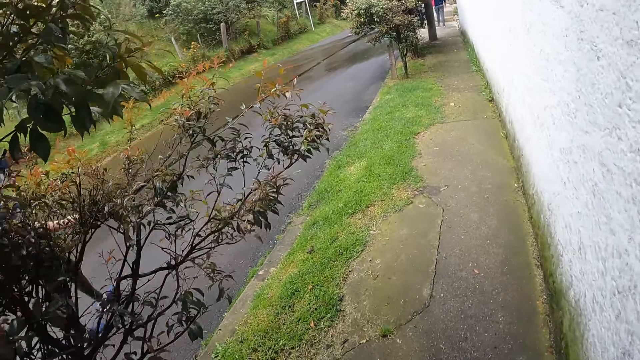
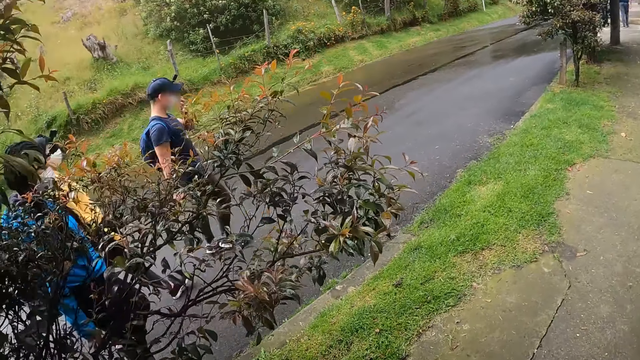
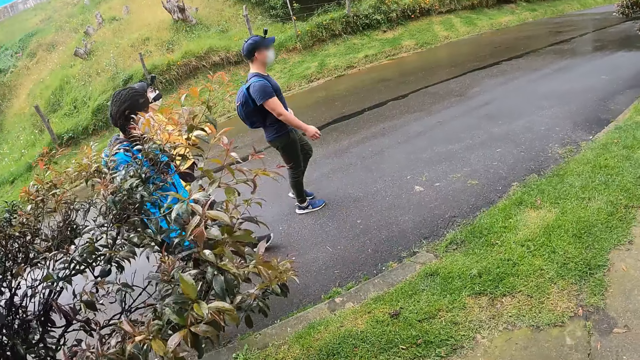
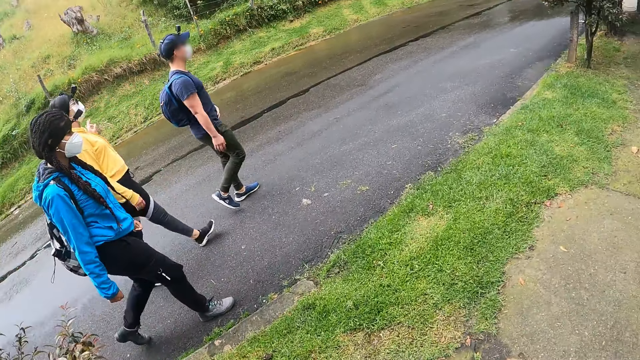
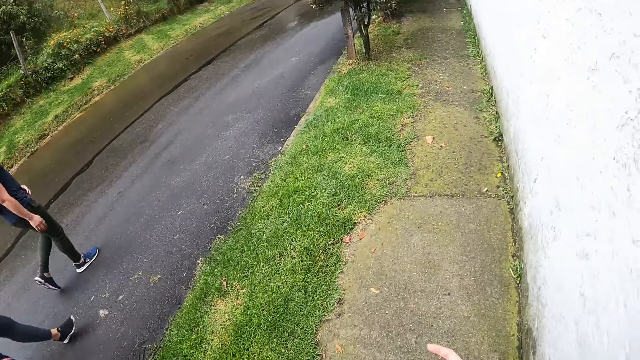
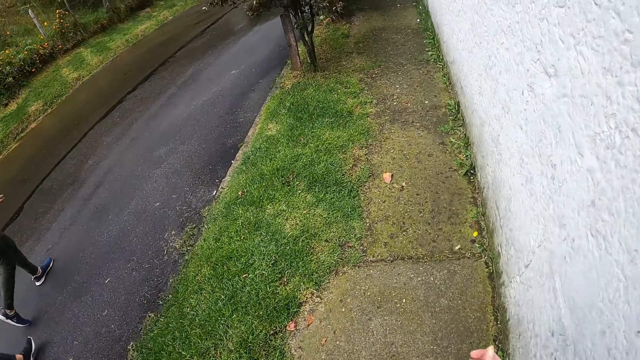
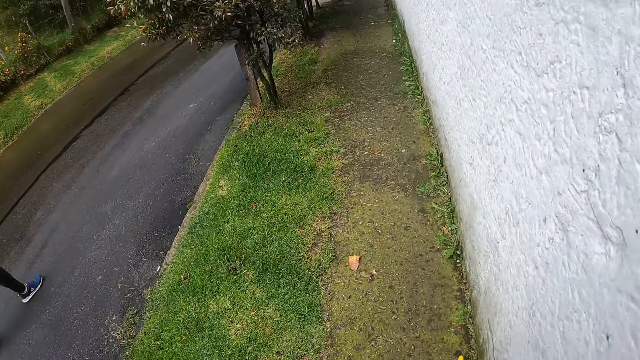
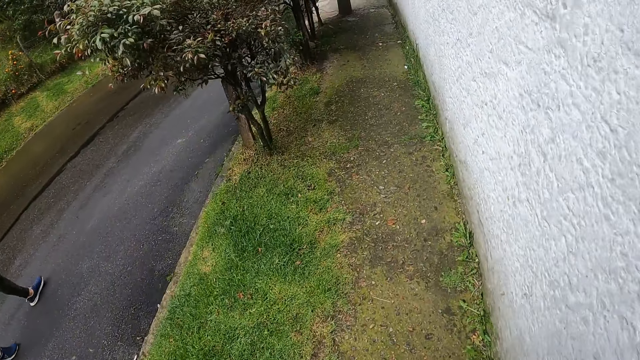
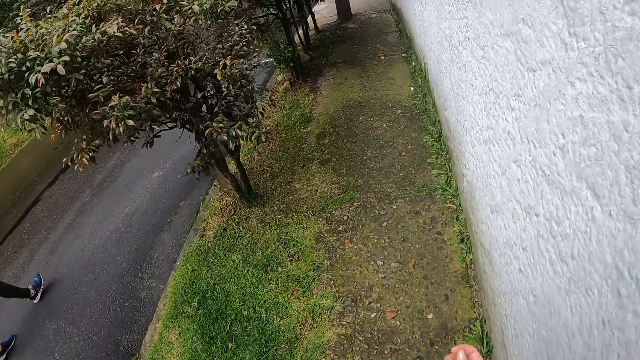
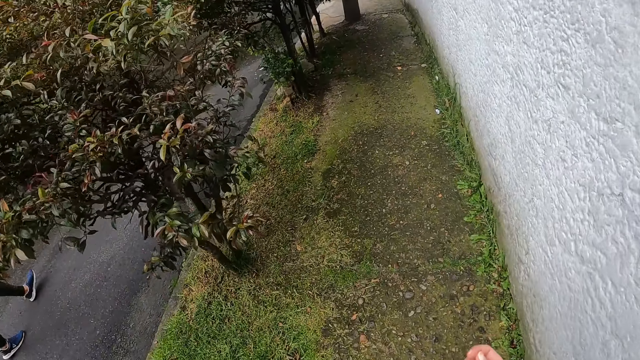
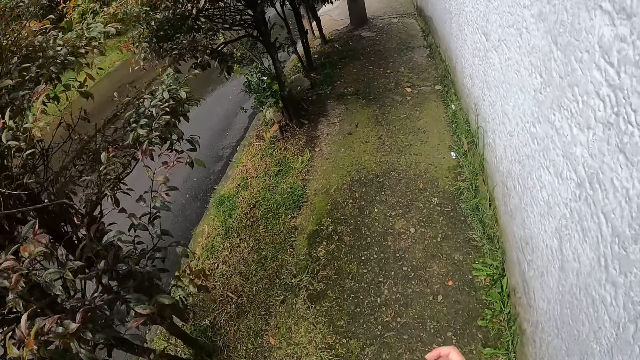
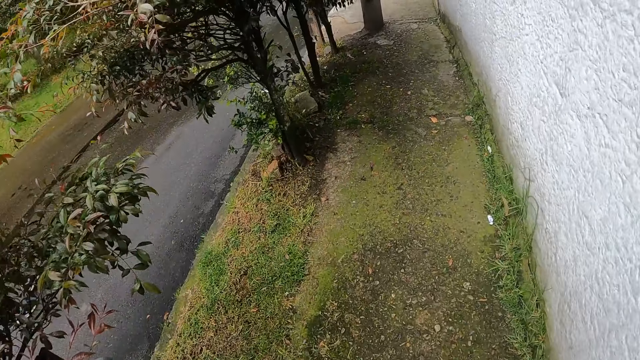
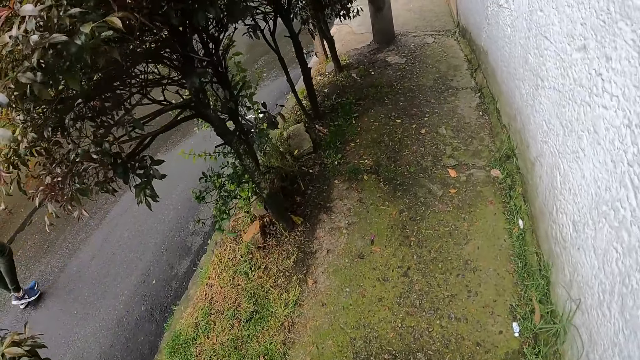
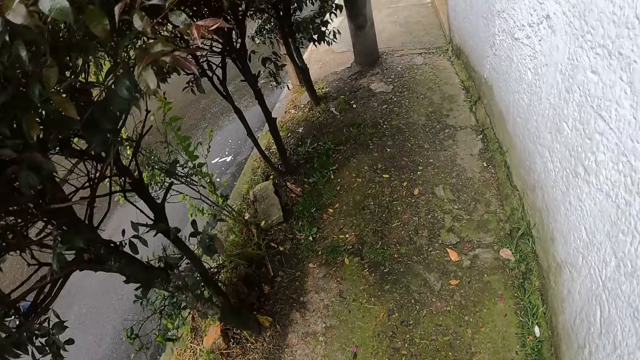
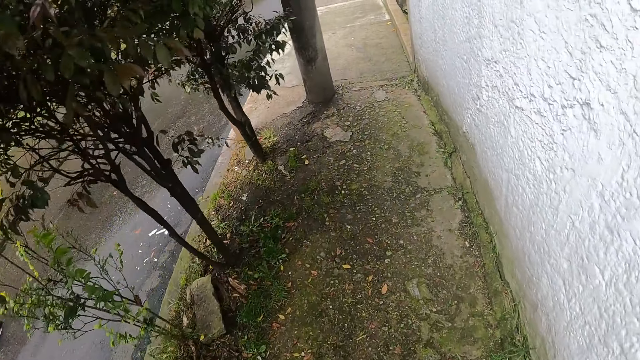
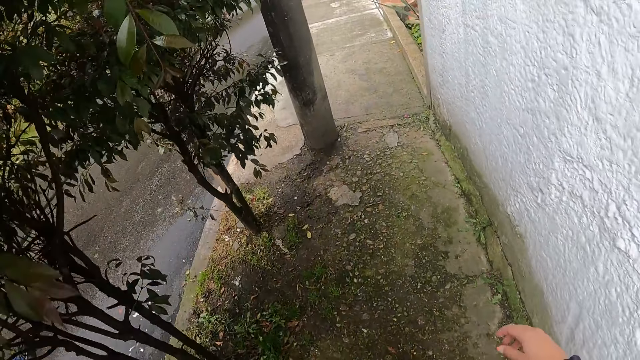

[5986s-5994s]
The camera wearer moves a hand.

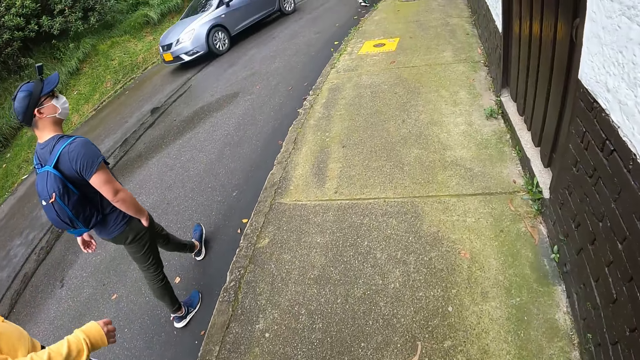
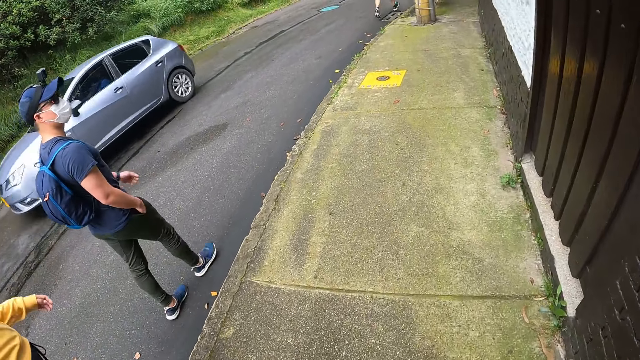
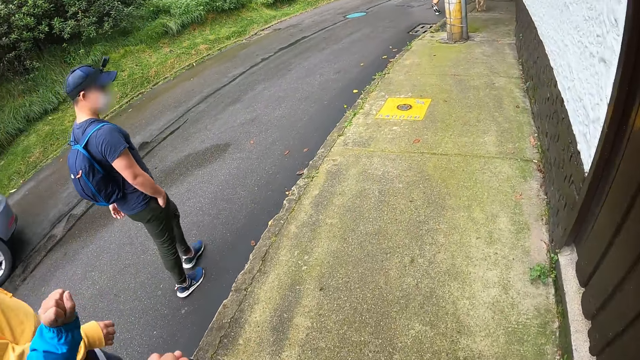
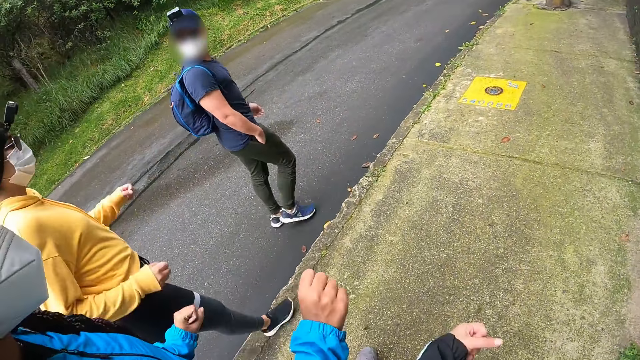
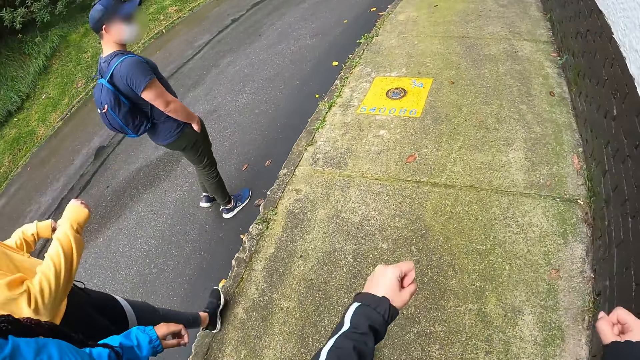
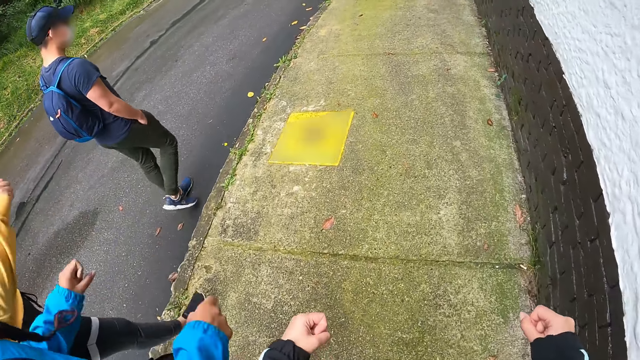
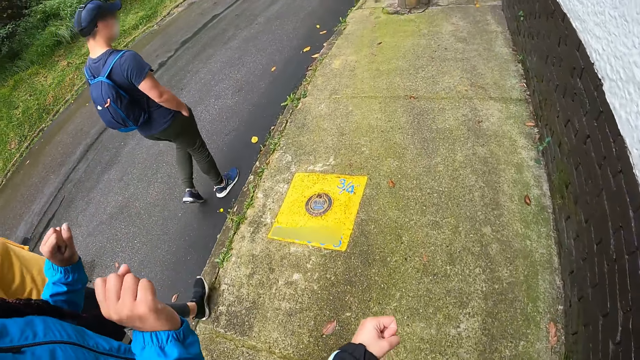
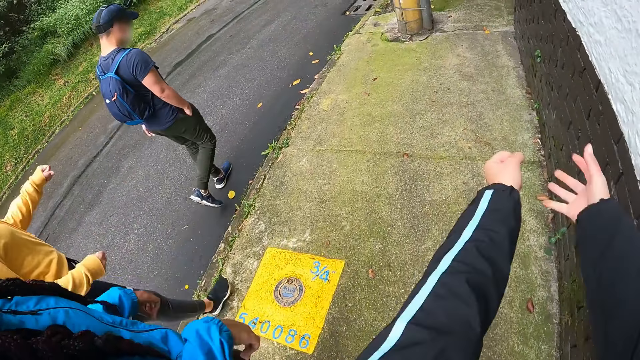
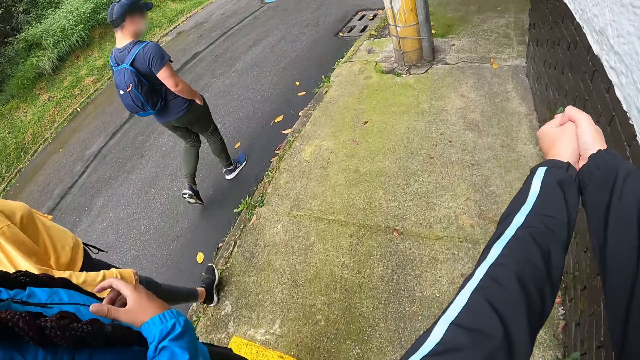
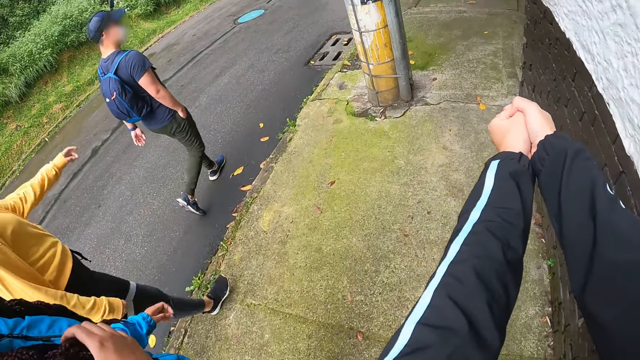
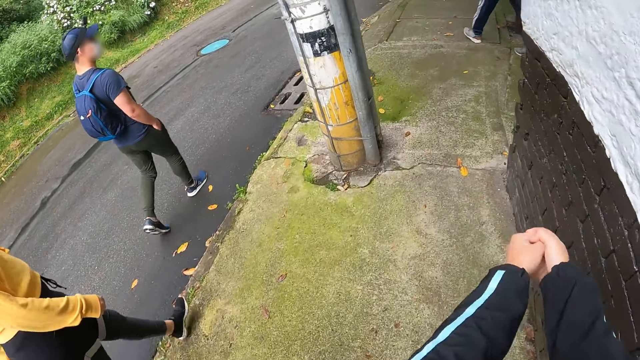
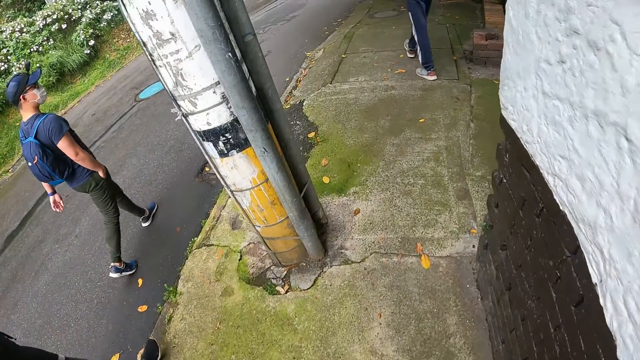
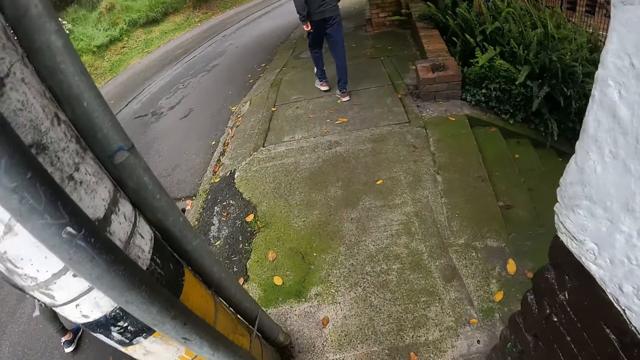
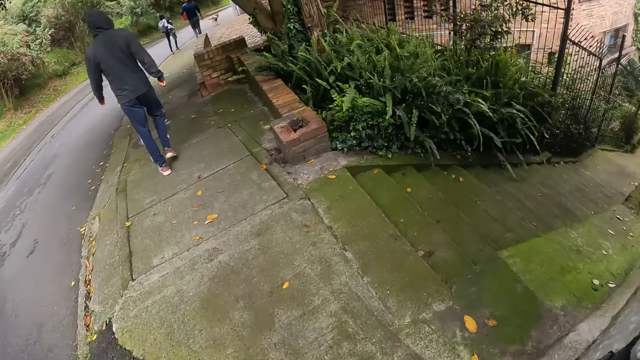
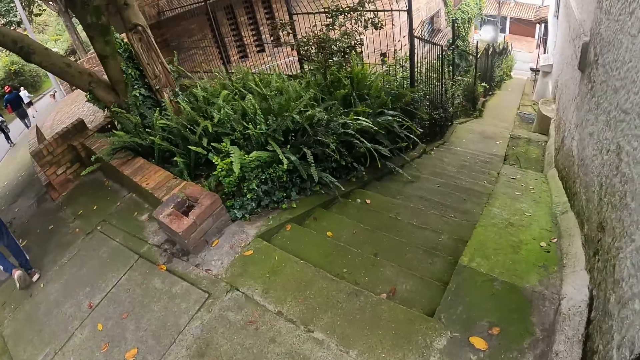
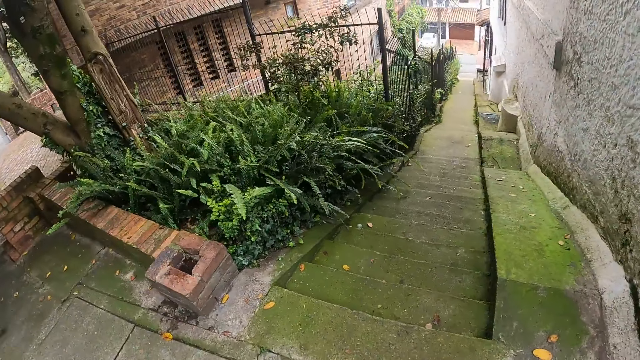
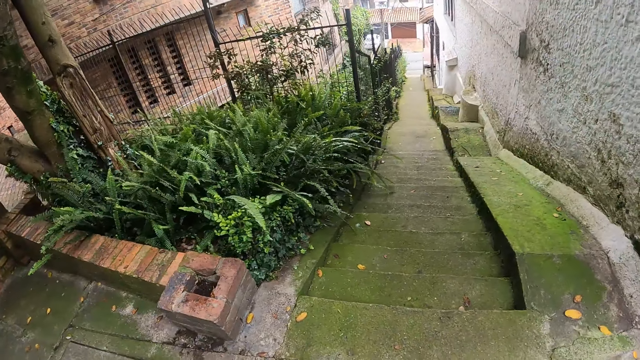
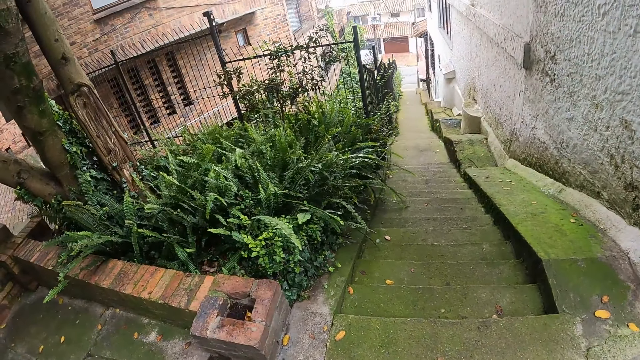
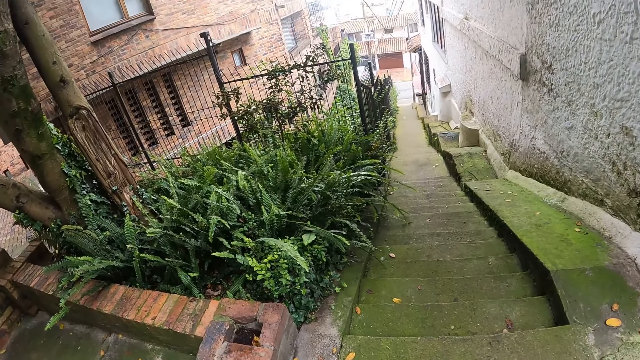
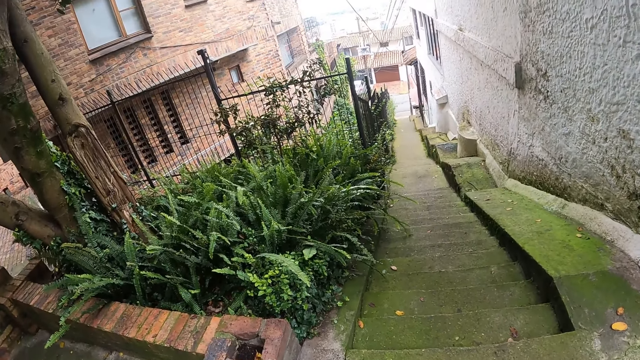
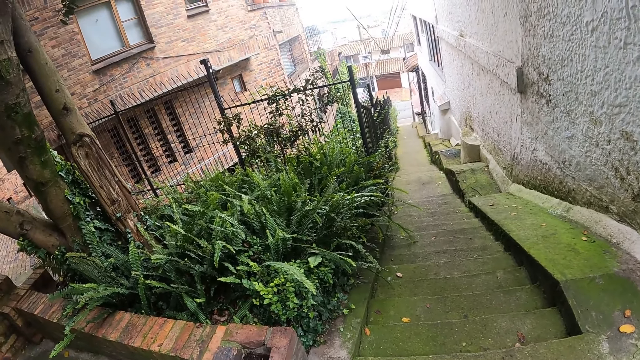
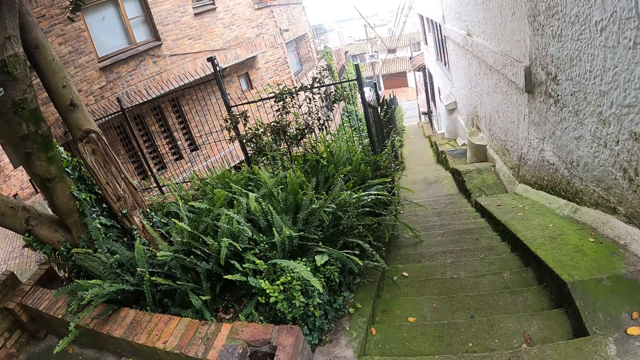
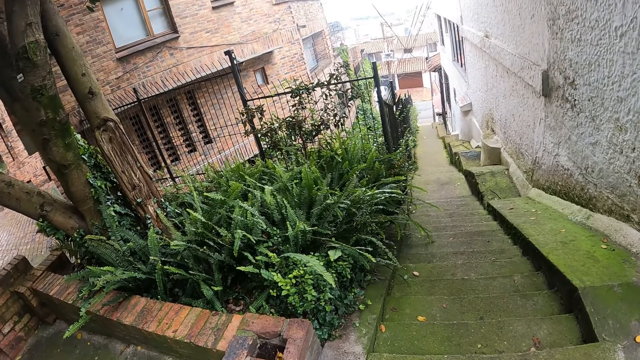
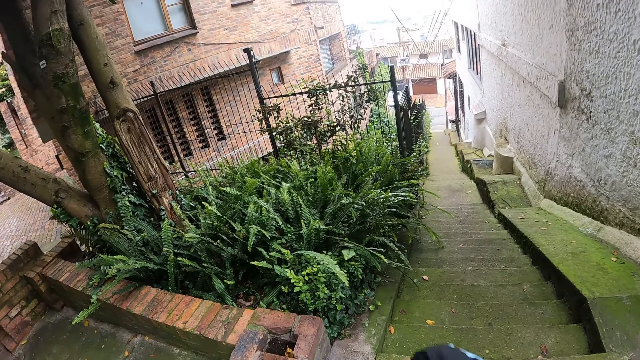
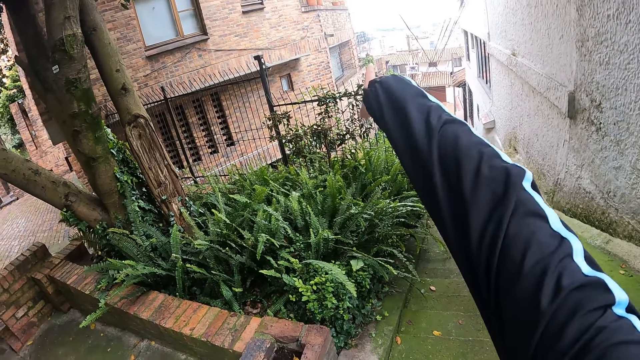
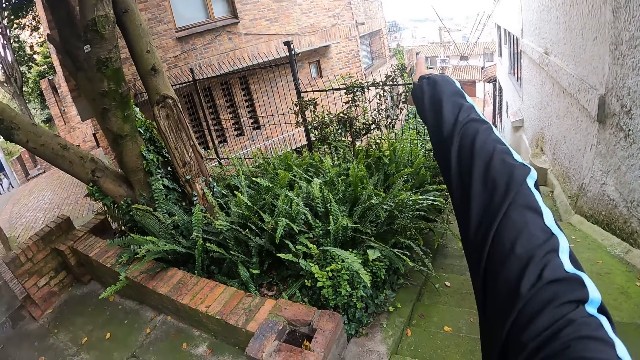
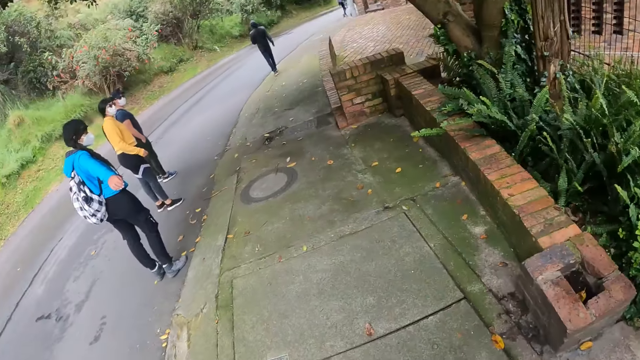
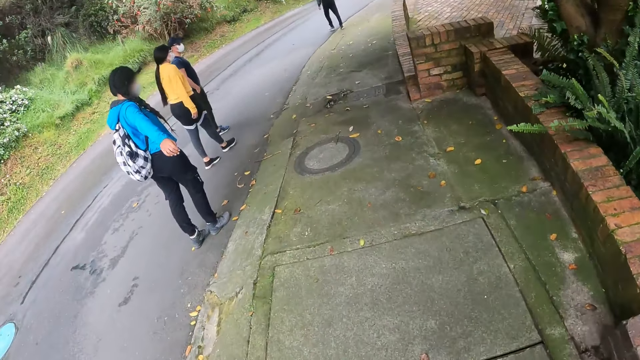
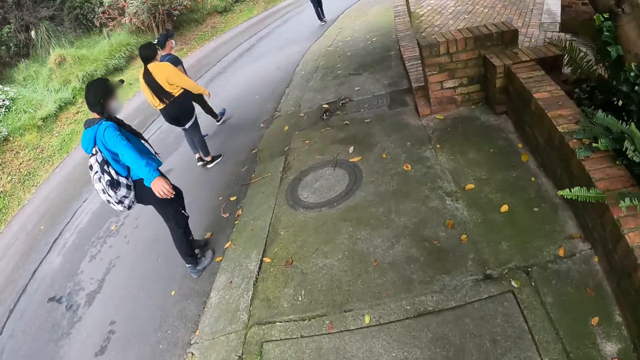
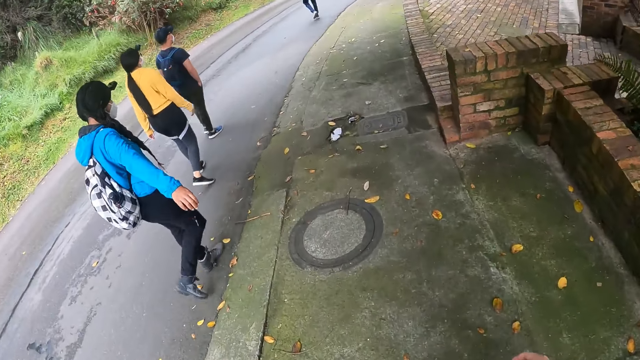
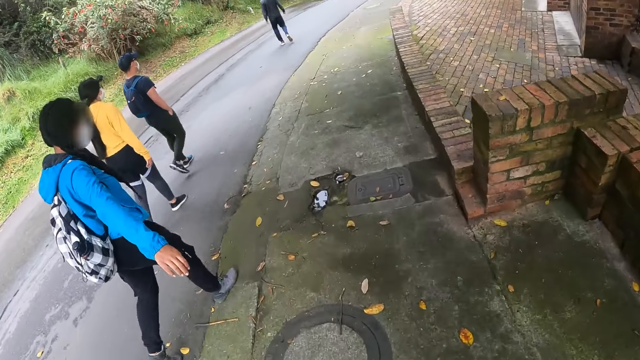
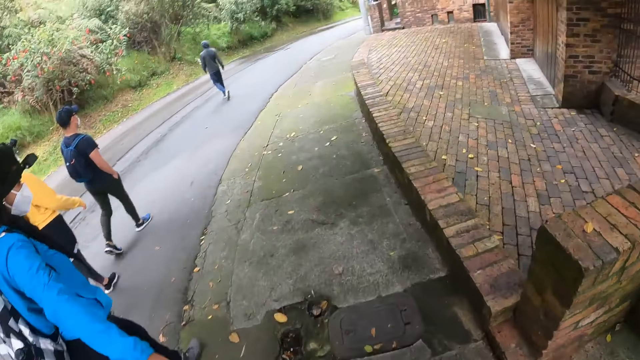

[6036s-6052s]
The camera wearer interacts with the man and the woman. She folds her hand. A lady folds her hands. The camera wearer forwards her hands. She drops her hands. She lifts her hand. She points.
